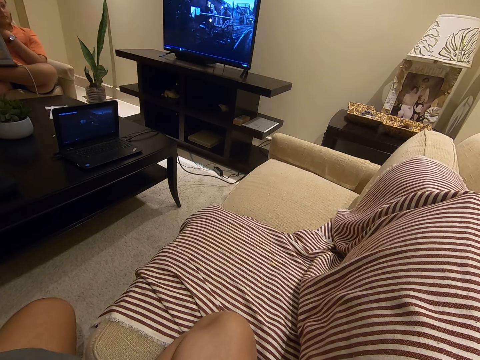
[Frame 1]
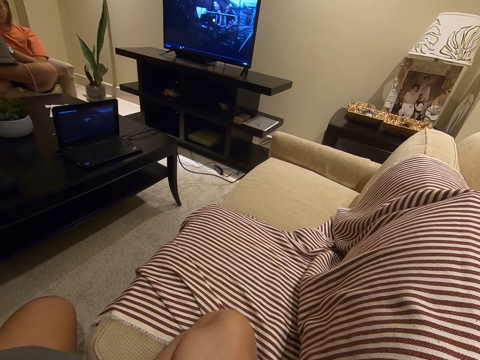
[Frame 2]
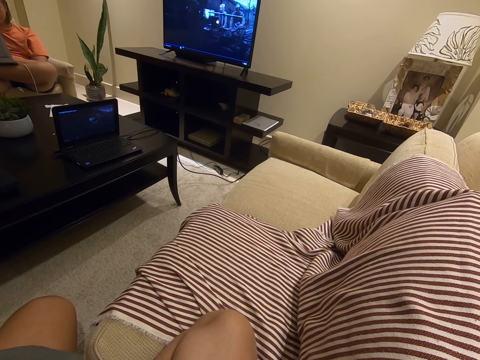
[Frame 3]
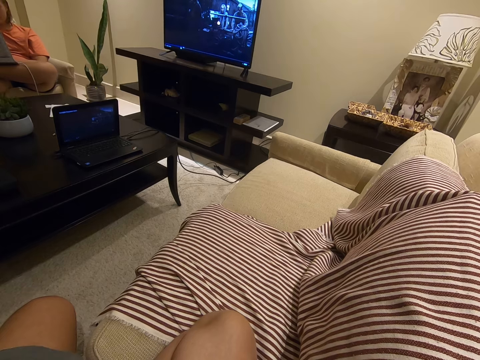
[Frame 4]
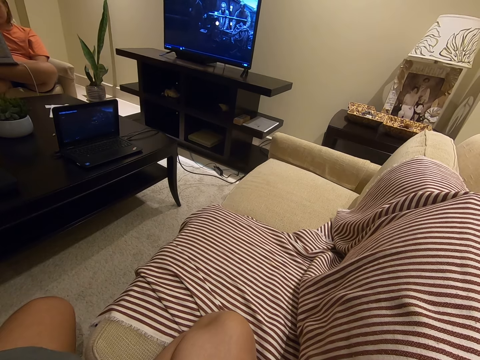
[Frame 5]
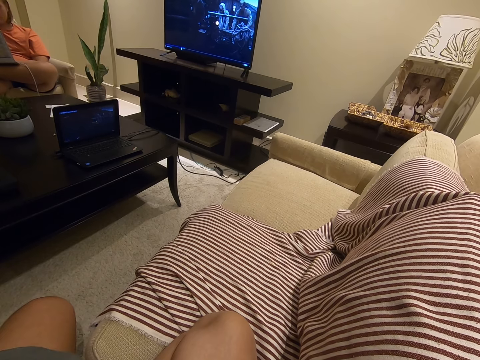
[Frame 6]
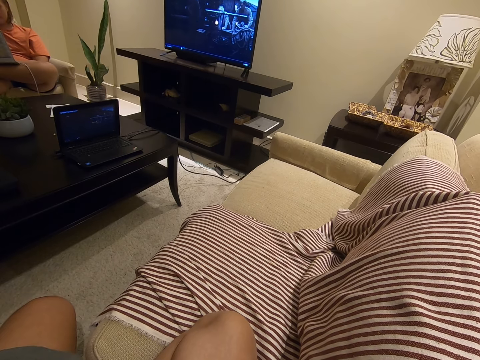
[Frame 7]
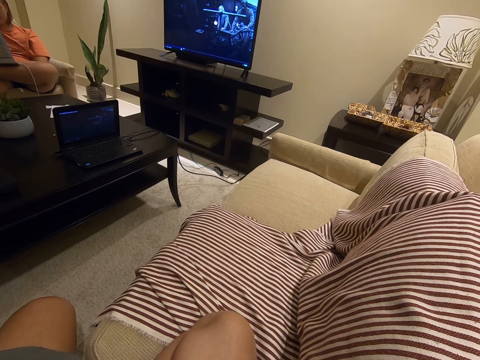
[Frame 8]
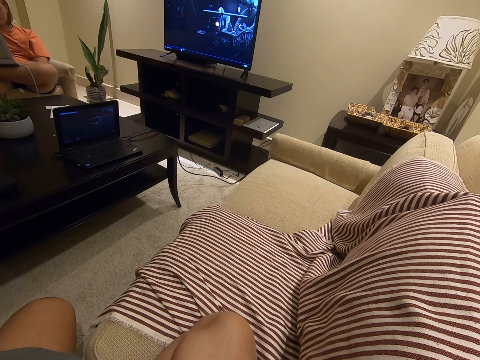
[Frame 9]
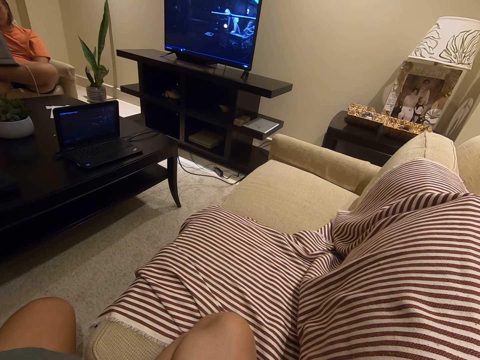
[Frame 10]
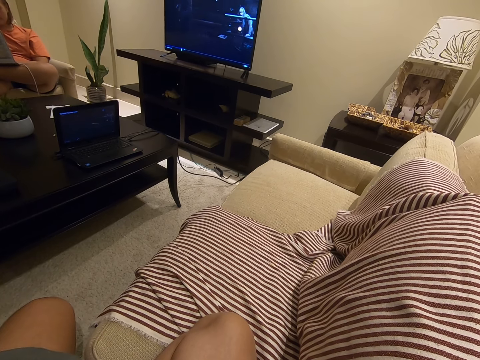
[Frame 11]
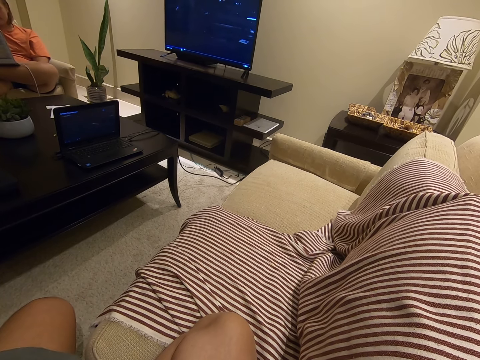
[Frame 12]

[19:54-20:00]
A lady looks around. The lady drops her hand and moves a hand to the laptop.

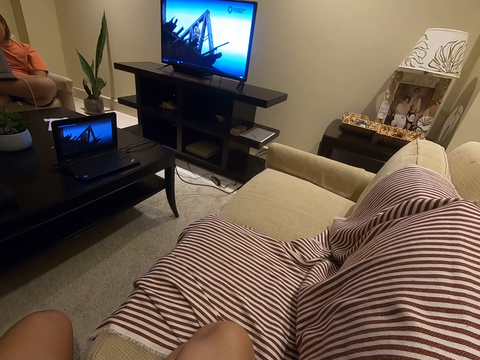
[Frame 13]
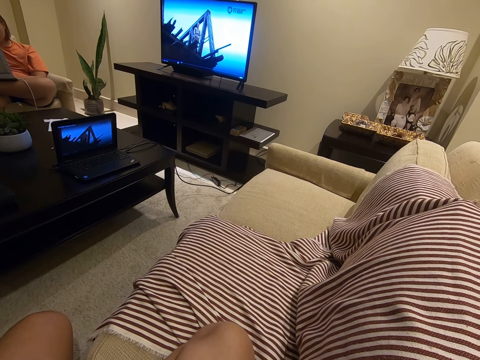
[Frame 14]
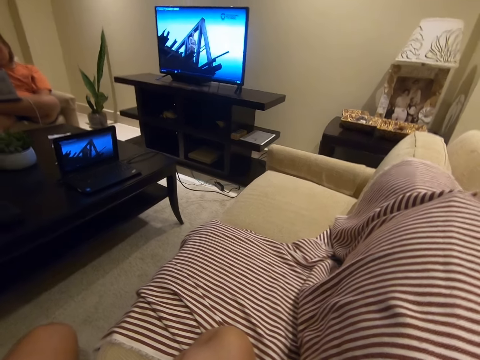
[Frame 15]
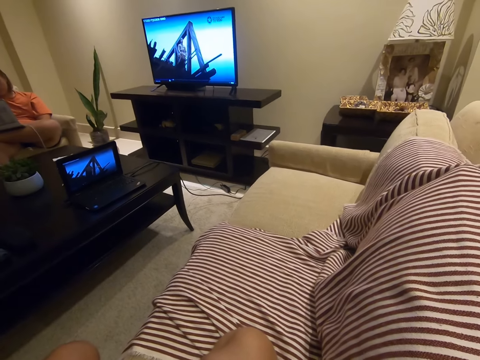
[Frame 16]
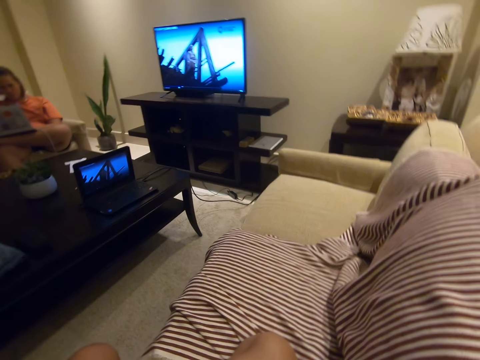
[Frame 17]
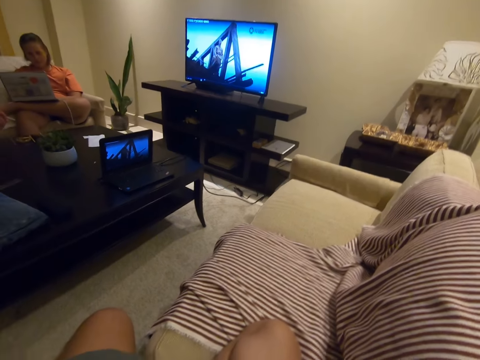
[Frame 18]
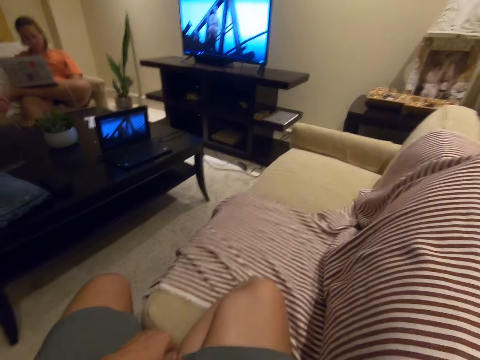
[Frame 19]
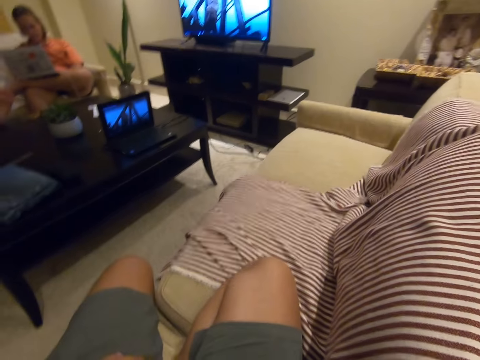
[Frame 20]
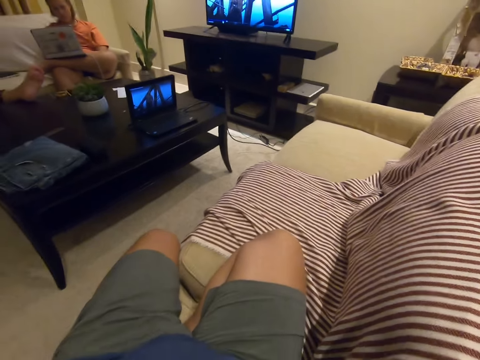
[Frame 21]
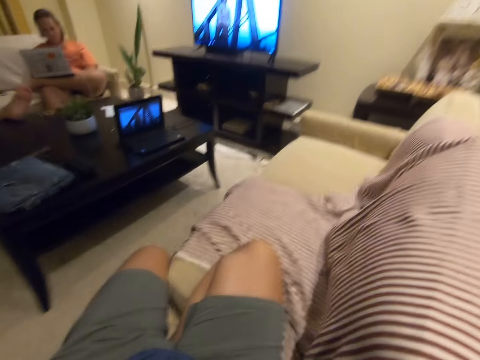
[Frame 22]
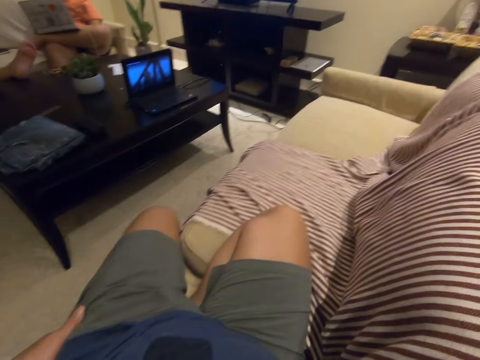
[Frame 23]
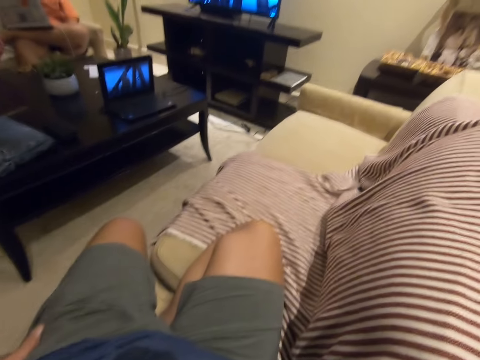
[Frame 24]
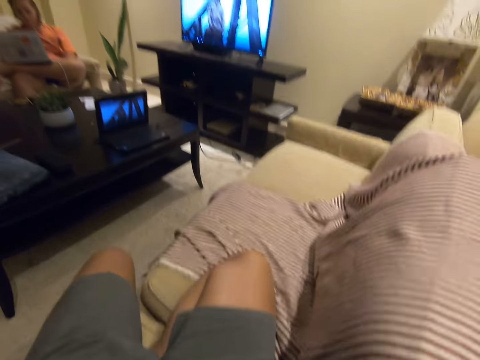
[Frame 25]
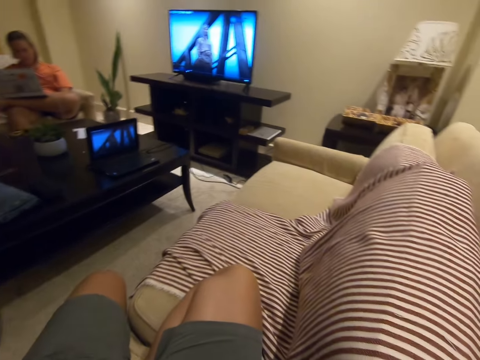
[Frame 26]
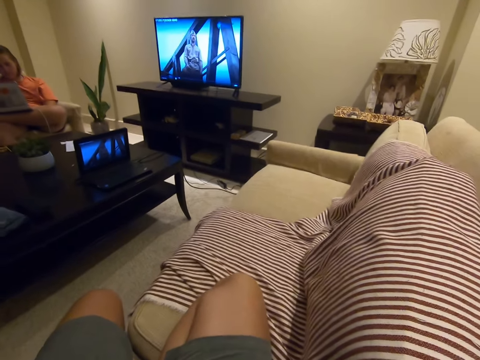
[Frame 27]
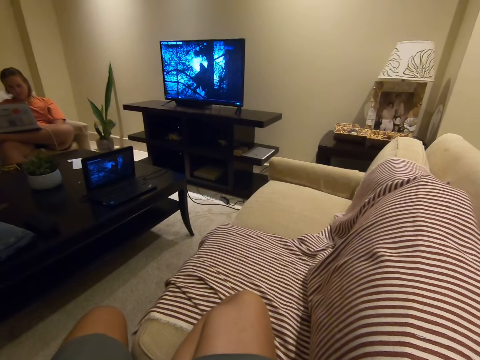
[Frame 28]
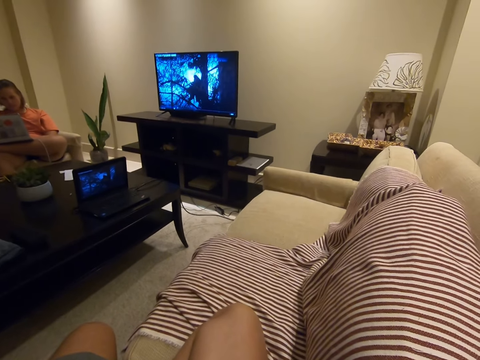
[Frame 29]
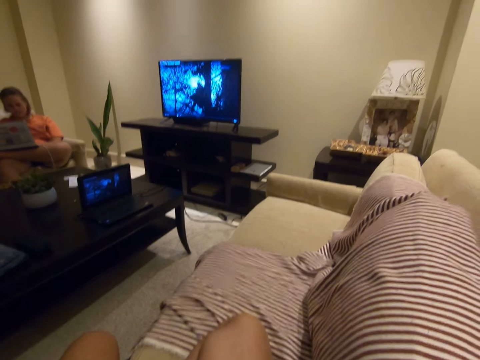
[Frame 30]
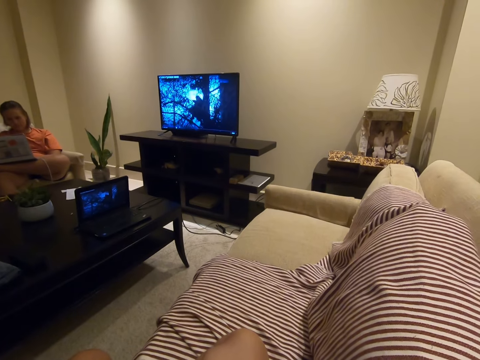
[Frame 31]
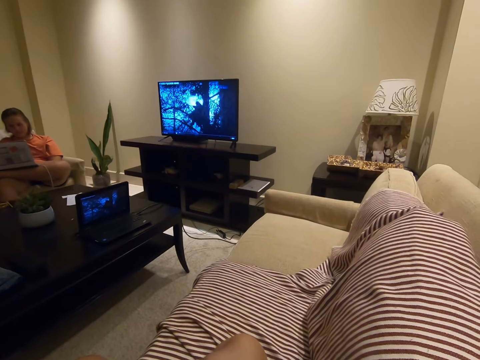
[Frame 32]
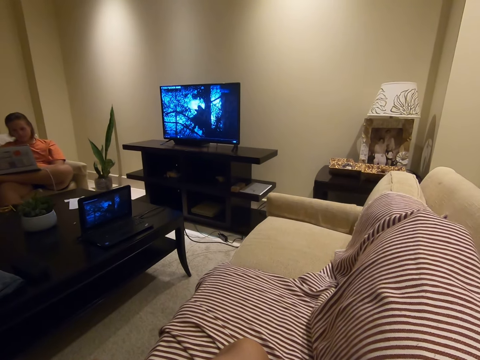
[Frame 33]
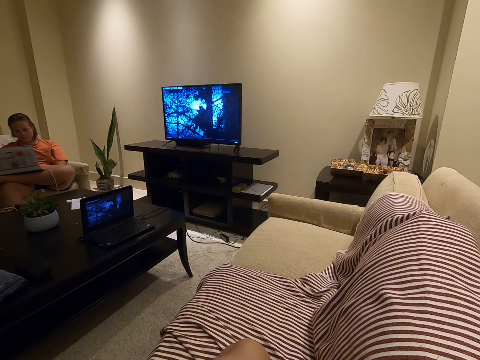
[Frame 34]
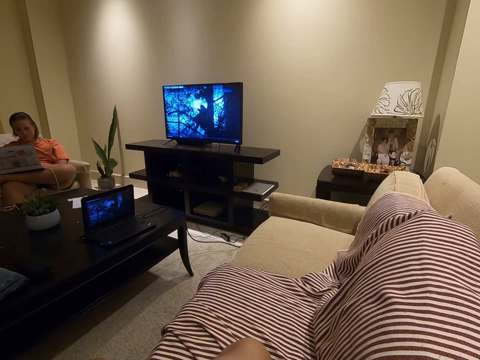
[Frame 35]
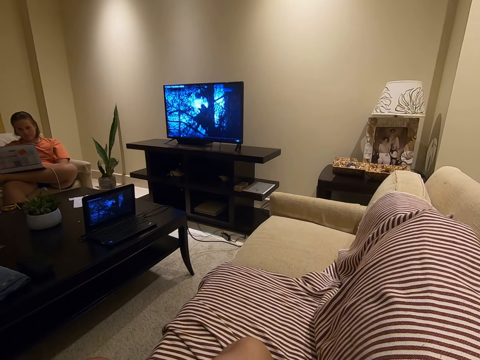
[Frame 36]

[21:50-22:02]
The camera wearer looks around. They touch the shorts. They move a hand.

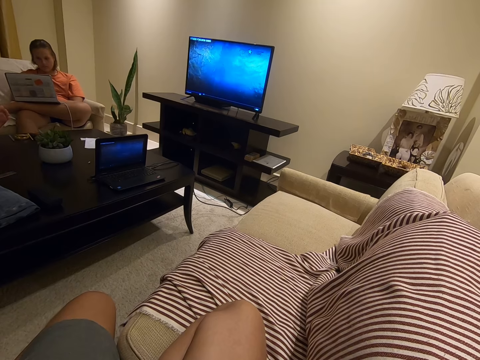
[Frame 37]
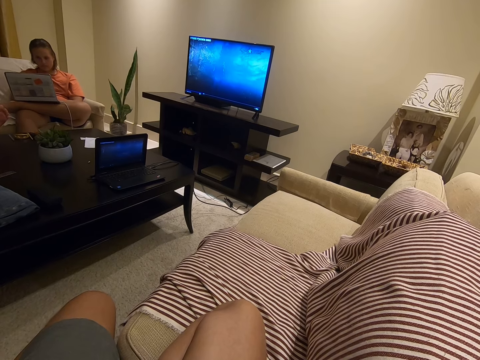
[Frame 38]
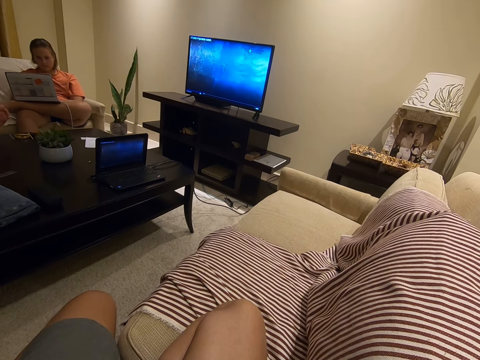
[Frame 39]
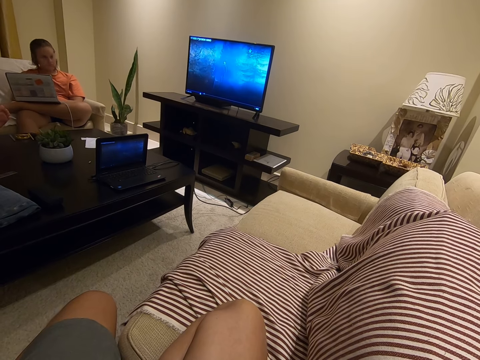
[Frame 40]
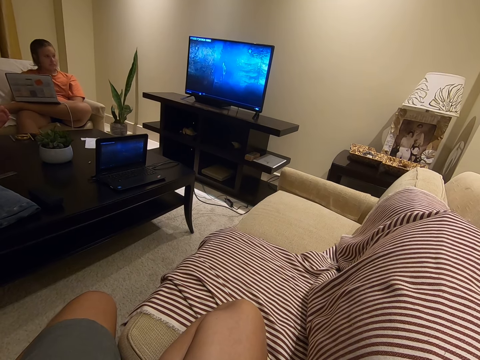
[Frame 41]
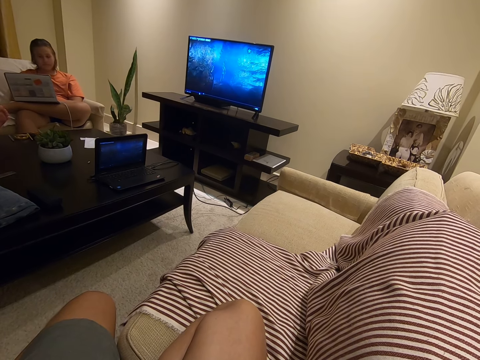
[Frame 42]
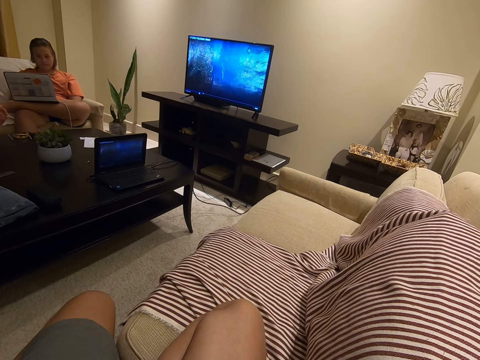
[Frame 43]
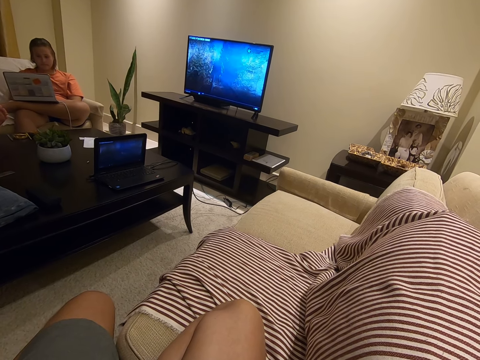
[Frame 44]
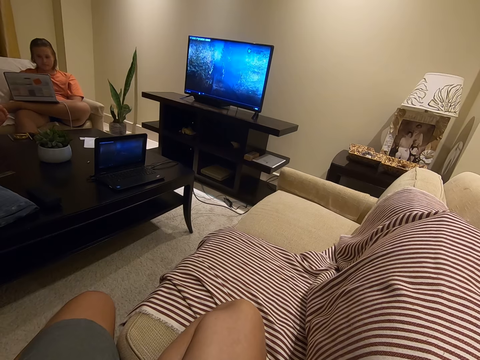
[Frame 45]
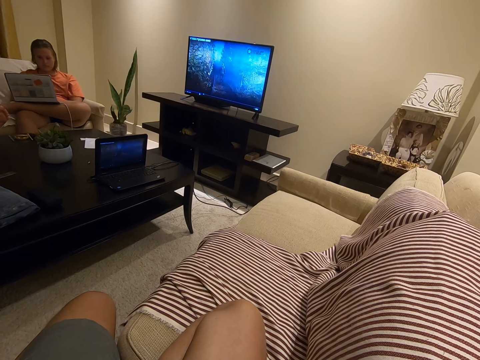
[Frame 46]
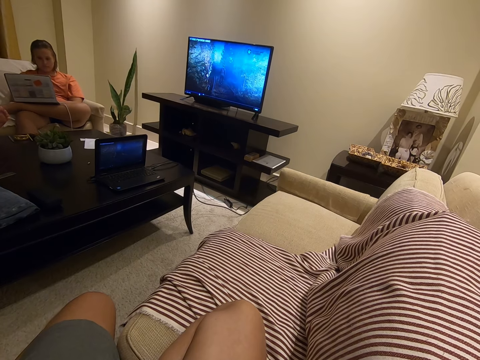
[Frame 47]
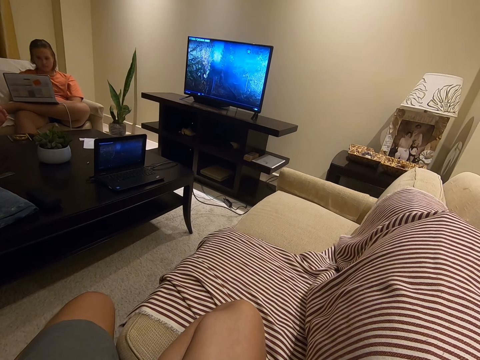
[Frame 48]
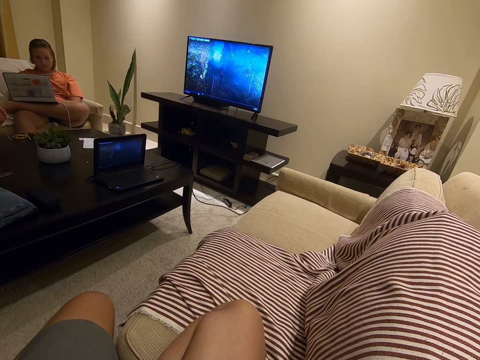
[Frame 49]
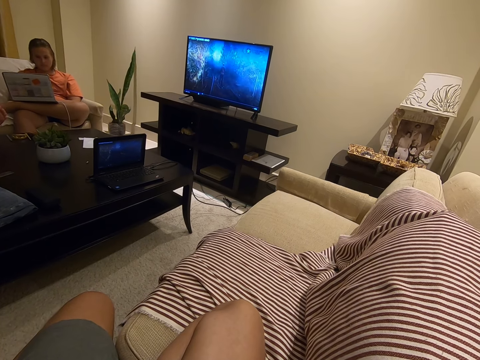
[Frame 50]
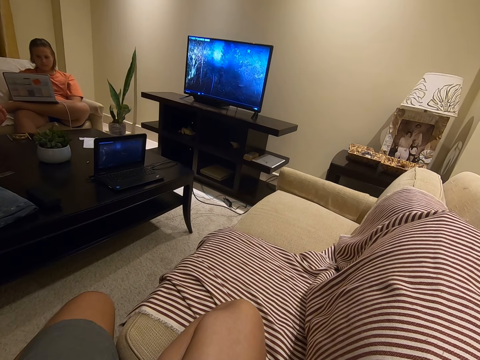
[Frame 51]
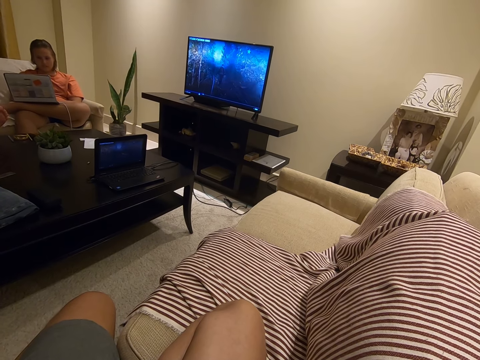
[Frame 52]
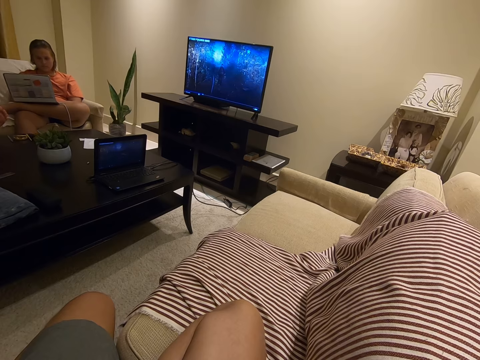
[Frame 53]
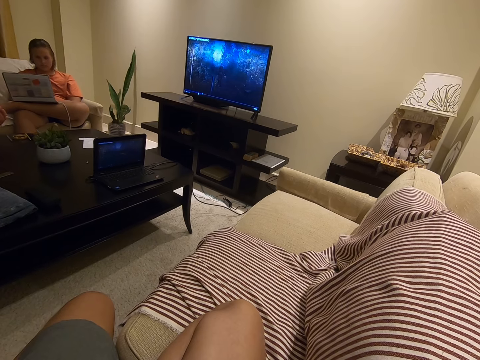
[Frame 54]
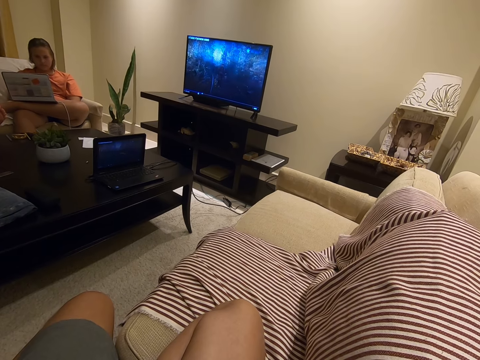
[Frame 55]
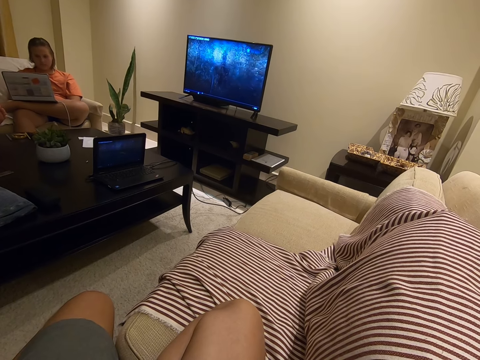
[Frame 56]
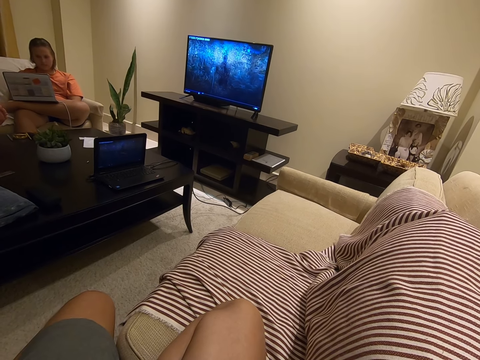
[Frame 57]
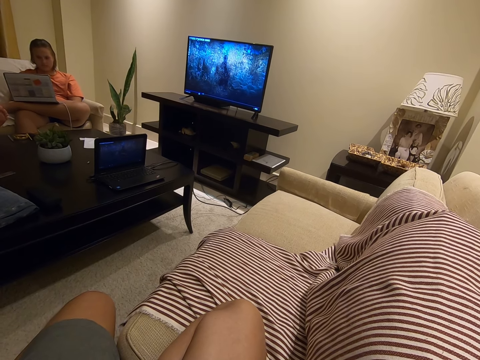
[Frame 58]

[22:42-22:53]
A lady looks around.
